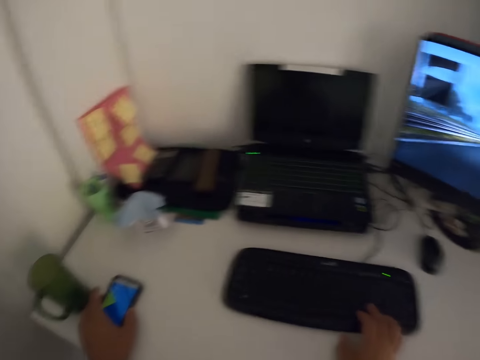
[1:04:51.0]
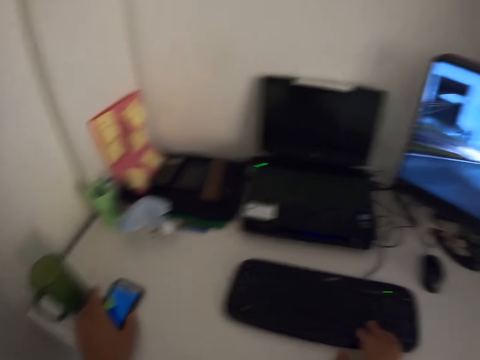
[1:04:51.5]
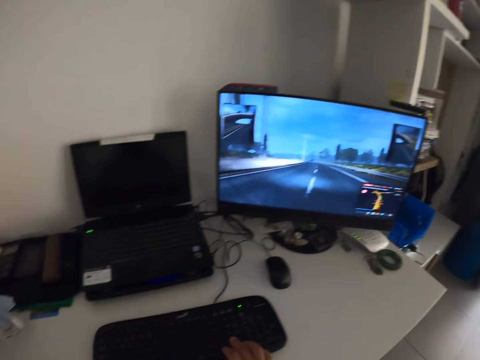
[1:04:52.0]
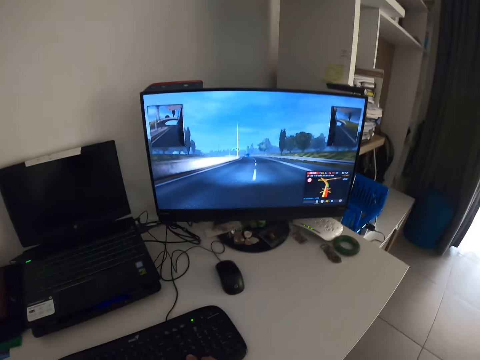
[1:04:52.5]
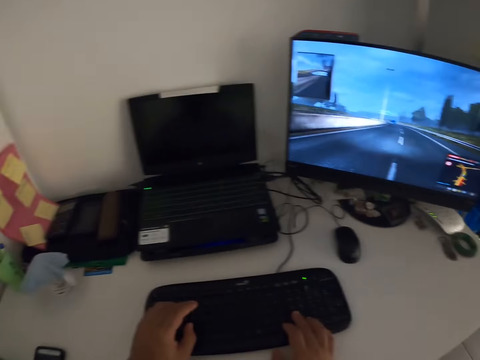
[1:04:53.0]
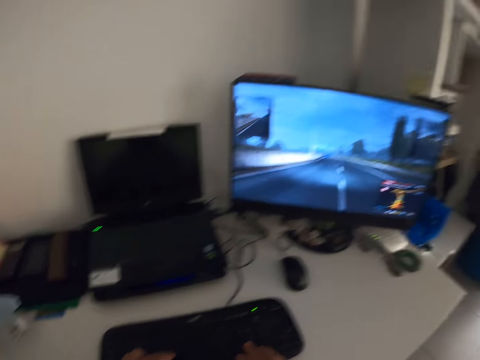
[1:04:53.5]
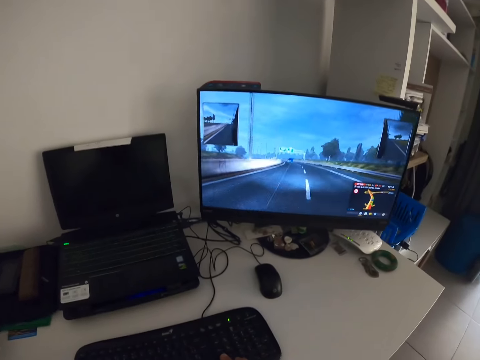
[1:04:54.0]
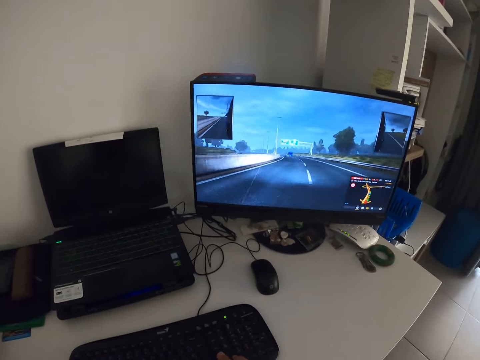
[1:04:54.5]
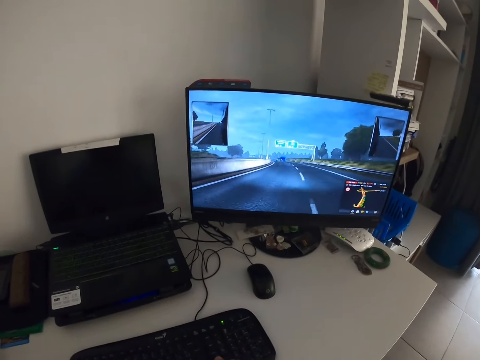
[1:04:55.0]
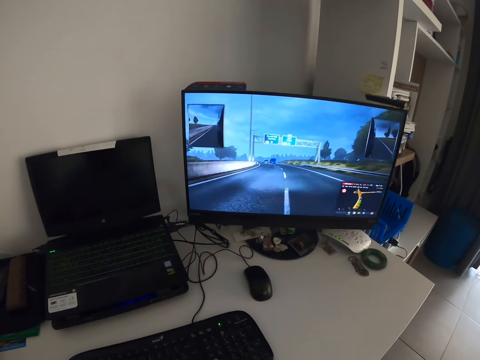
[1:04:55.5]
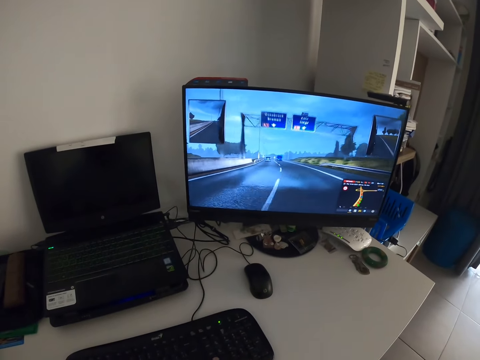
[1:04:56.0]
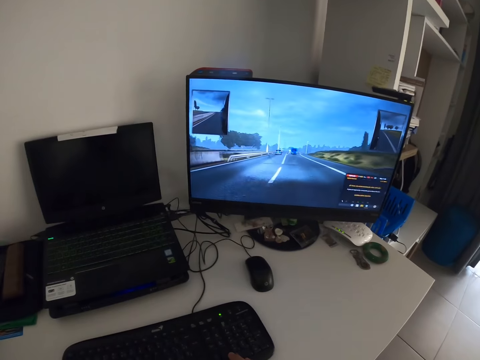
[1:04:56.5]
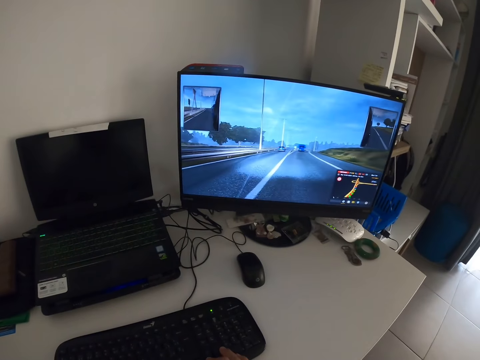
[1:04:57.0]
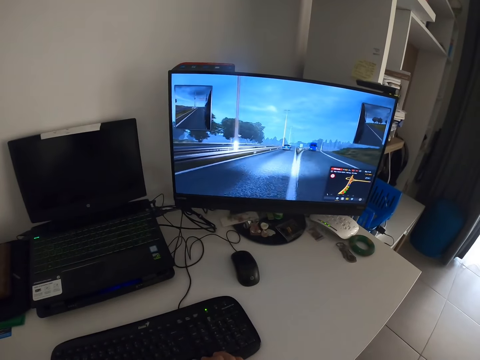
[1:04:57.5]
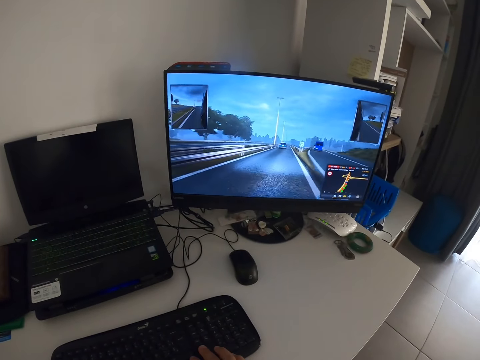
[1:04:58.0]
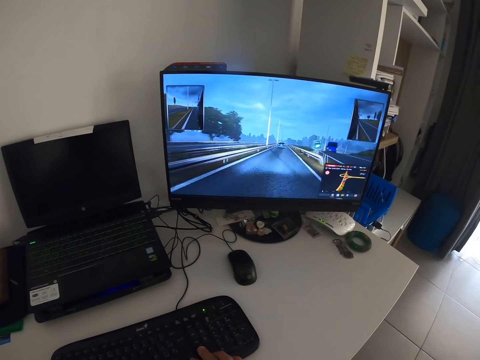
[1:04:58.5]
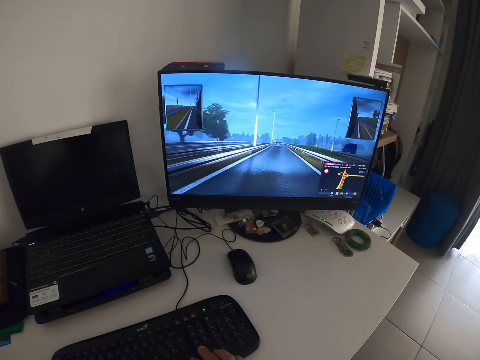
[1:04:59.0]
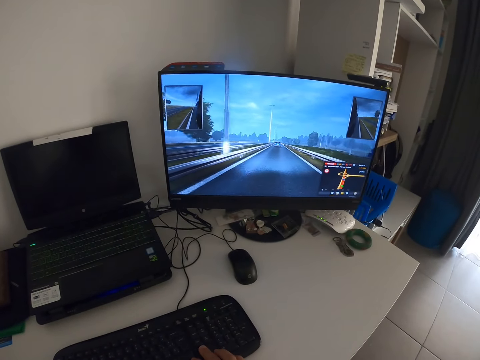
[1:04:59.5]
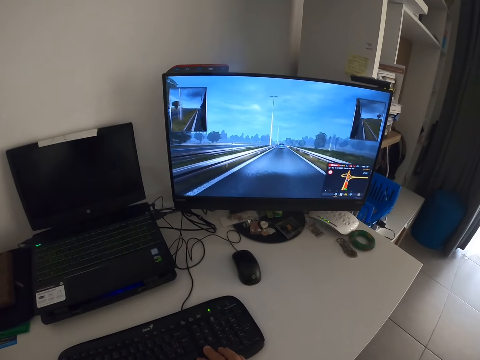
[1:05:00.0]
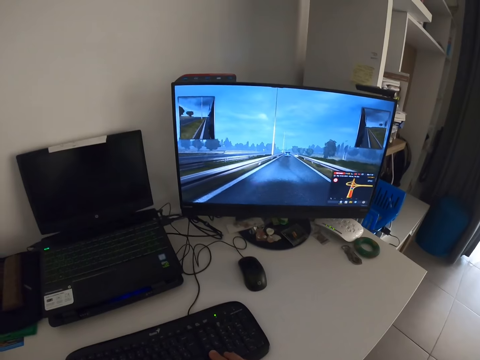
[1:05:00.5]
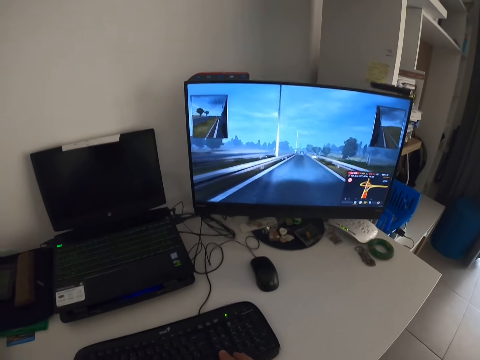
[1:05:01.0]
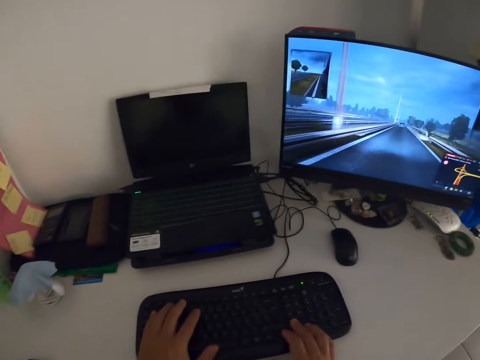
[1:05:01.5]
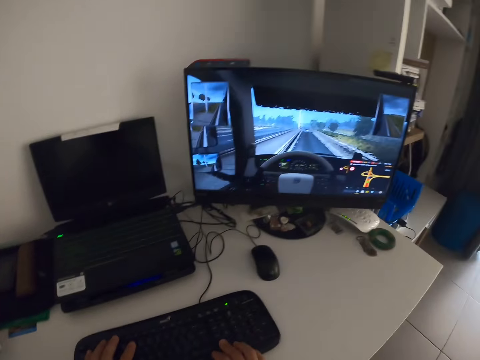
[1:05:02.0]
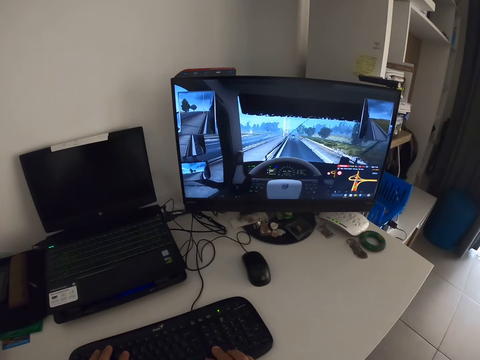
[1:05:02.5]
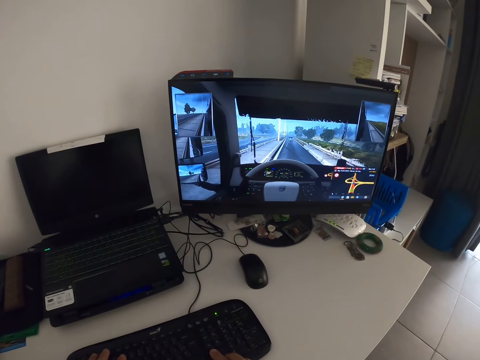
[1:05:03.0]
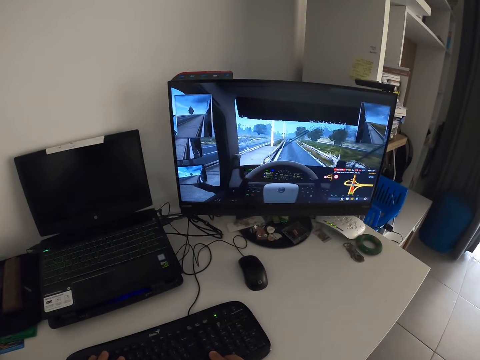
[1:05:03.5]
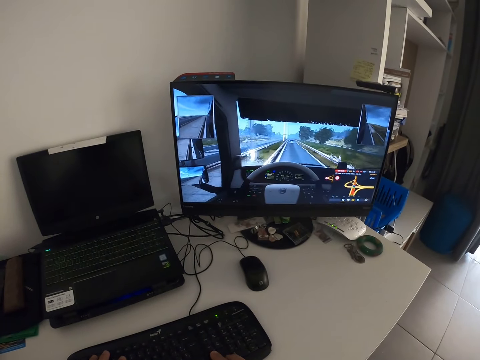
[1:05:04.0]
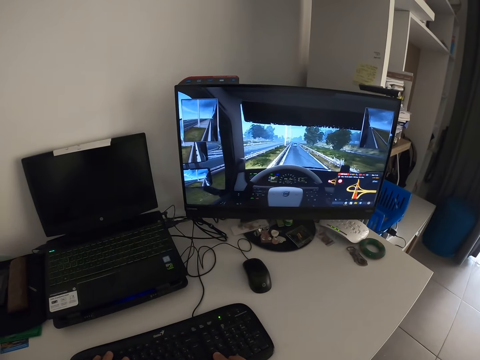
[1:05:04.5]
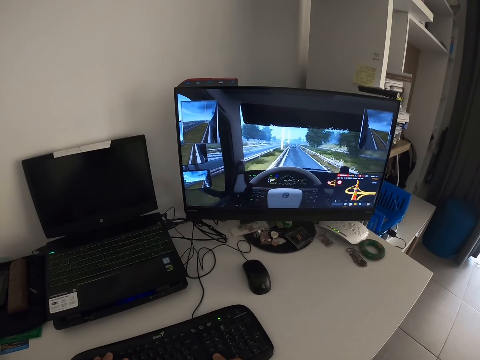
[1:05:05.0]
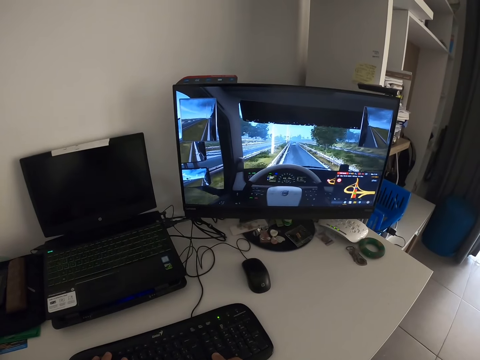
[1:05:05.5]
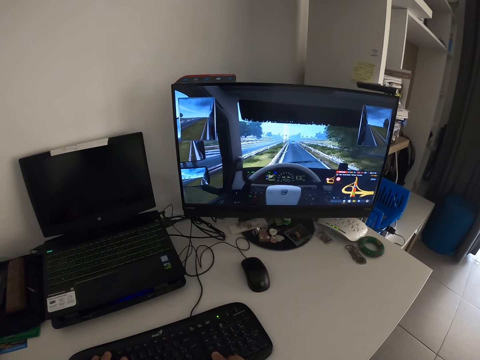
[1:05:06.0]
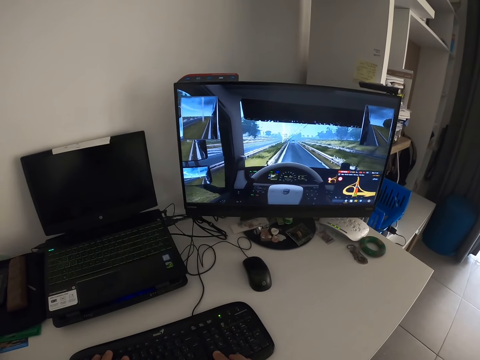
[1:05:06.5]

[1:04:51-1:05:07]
The camera wearer looks around. They press a phone and hold the phone. They type on a keyboard. They play a game on a computer. They look around. They type on the keyboard. They play a game on the computer.

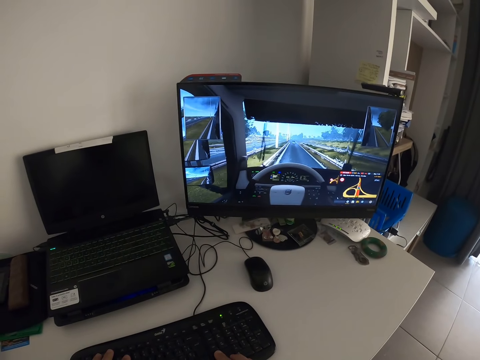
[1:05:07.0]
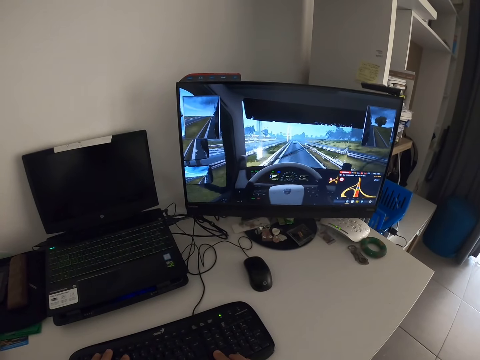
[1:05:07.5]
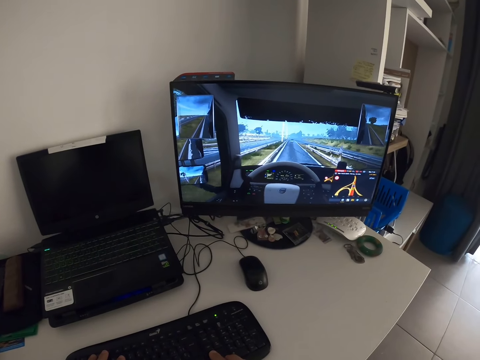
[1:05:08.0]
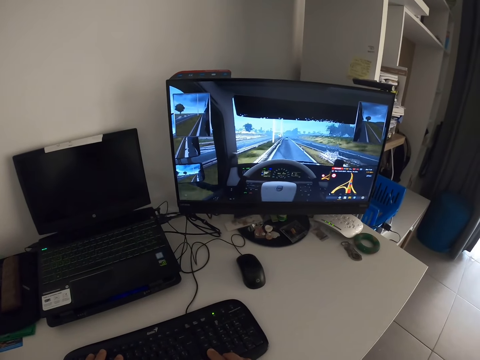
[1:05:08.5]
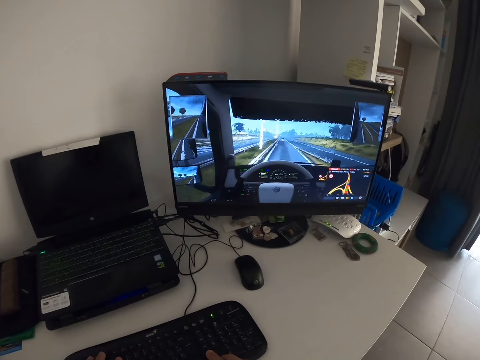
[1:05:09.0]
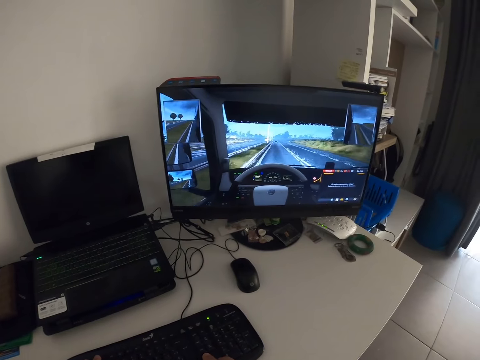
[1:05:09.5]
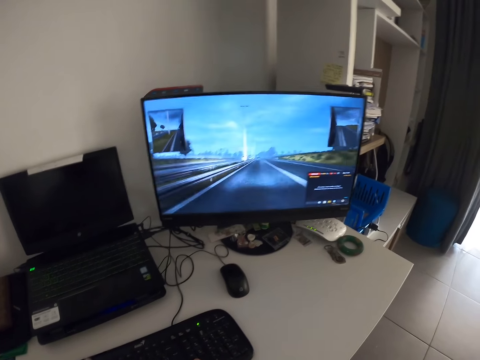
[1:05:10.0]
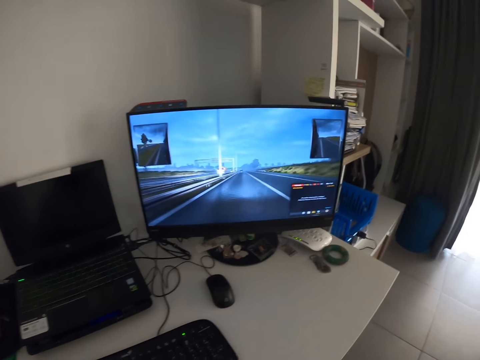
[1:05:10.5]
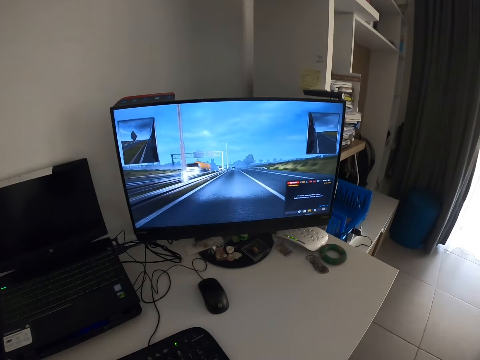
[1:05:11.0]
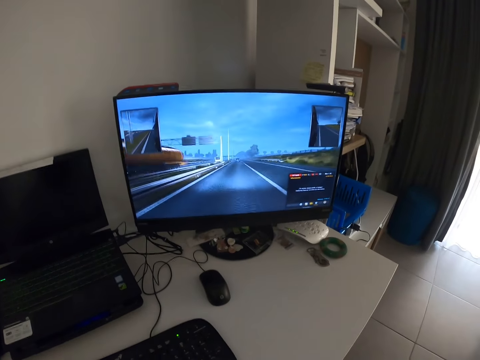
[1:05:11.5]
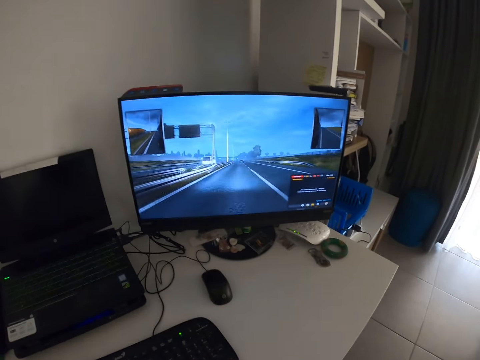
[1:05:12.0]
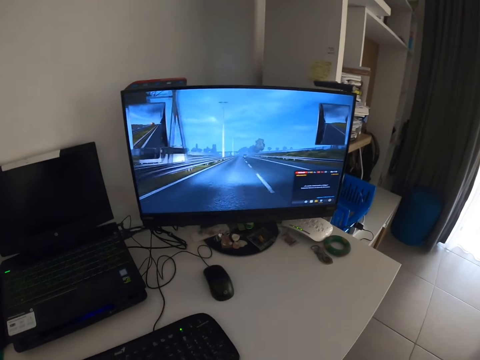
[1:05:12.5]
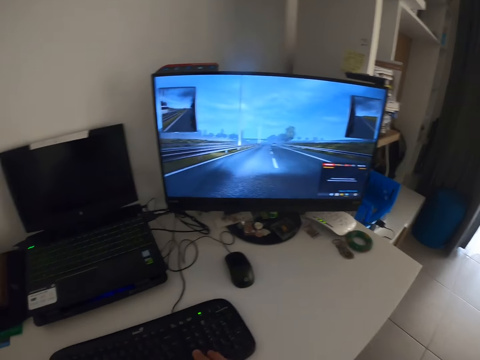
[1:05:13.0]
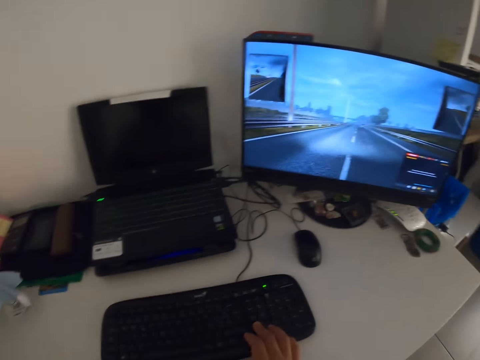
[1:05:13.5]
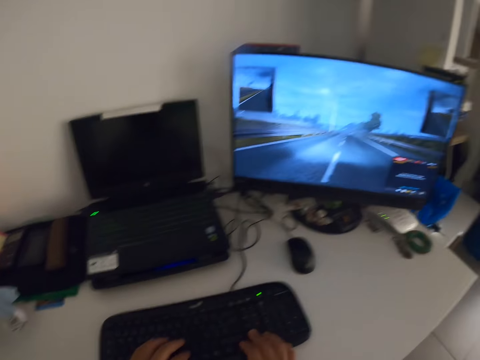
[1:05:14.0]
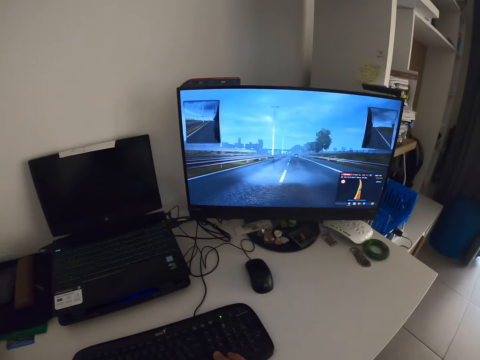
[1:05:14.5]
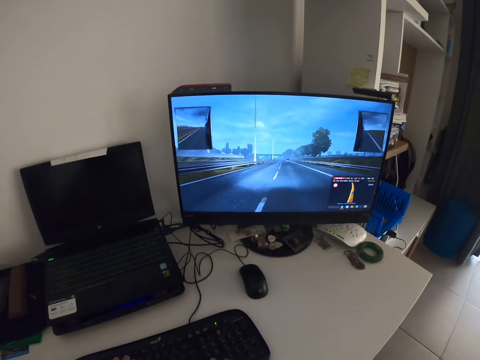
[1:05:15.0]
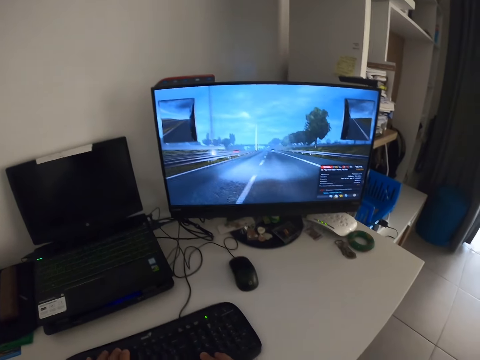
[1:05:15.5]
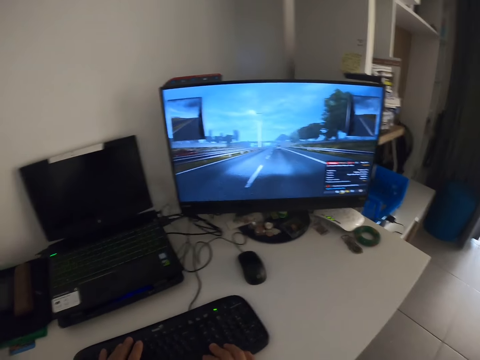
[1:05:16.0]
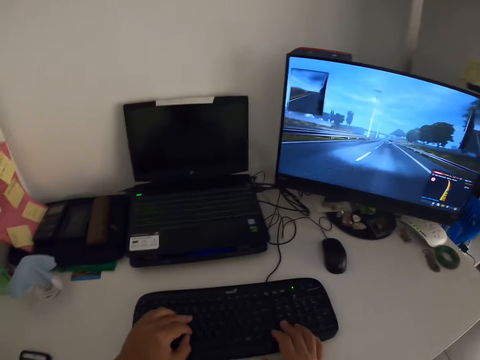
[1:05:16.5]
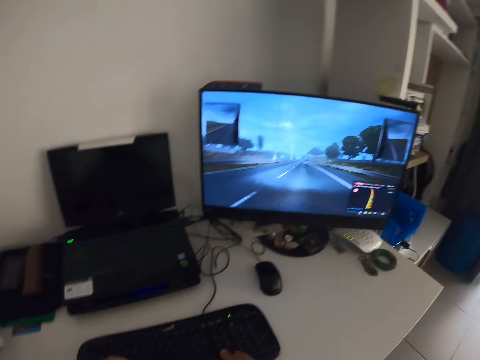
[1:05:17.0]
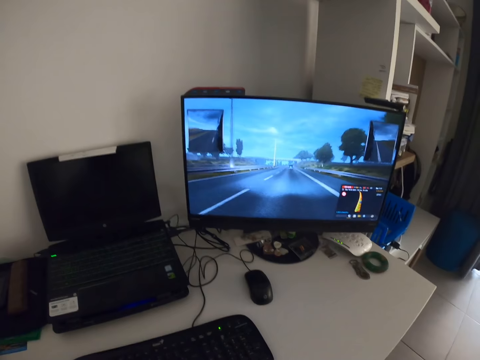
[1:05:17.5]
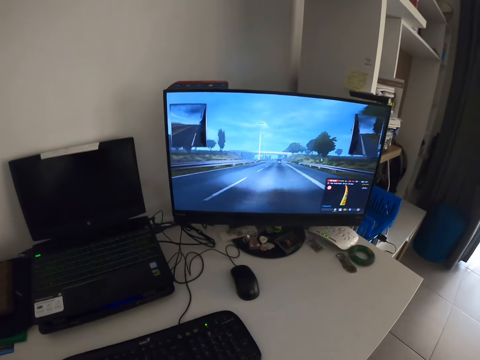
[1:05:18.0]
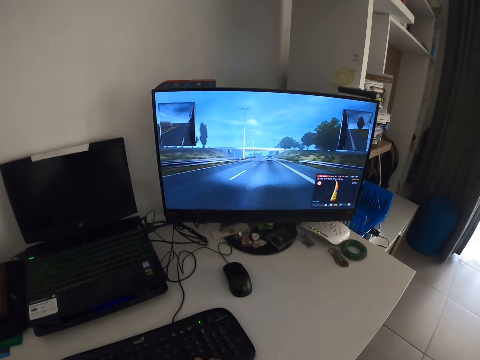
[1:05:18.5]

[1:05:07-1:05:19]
The camera wearer looks around. They type on a keyboard. They play a game on a computer. They type on the keyboard.
